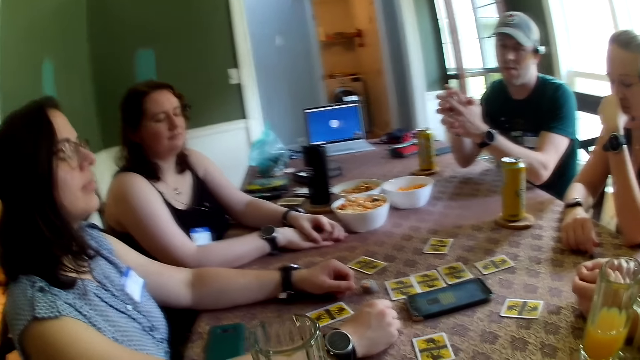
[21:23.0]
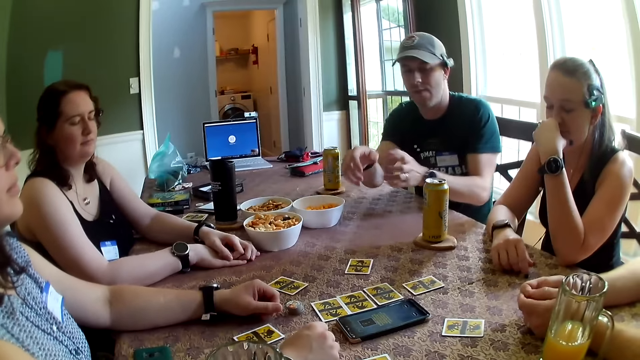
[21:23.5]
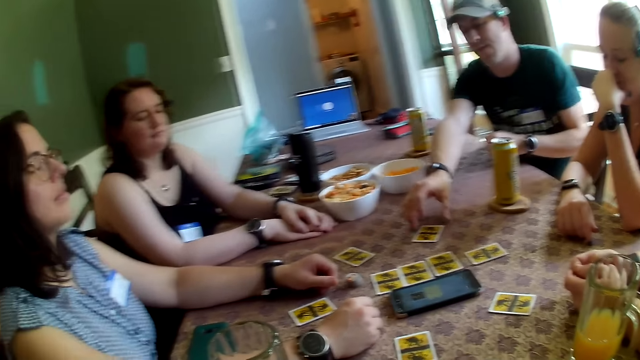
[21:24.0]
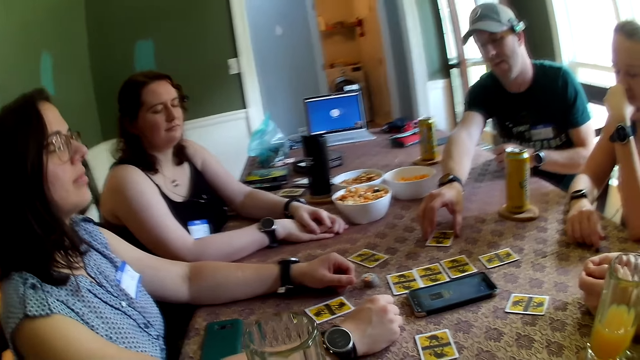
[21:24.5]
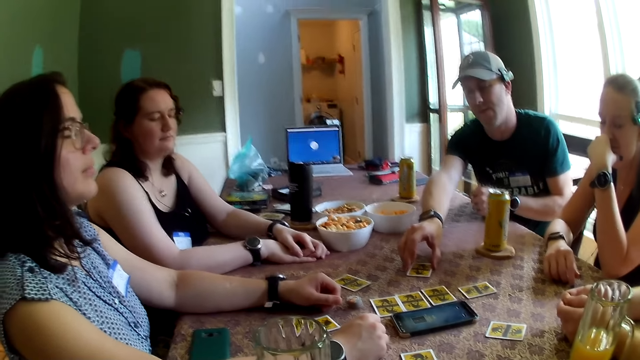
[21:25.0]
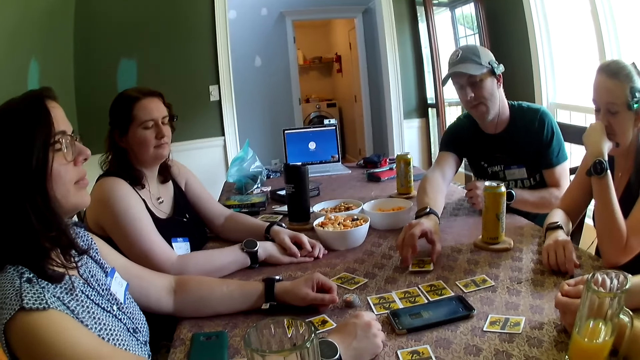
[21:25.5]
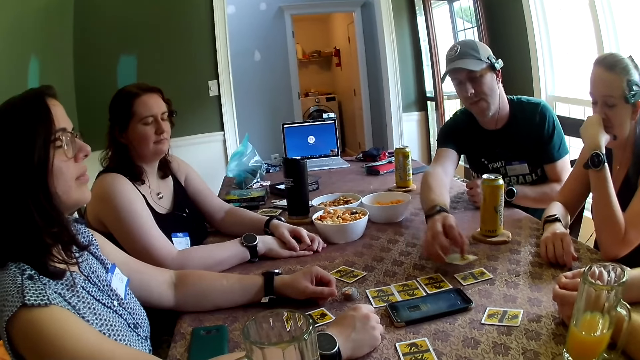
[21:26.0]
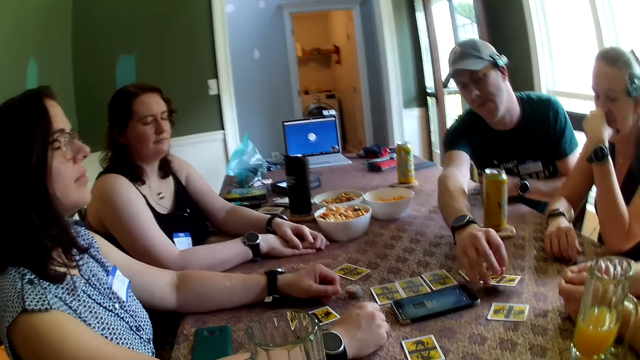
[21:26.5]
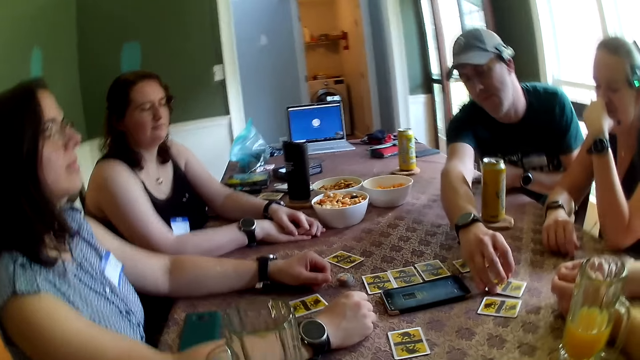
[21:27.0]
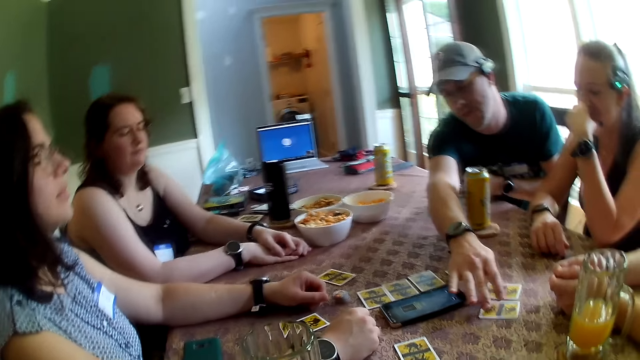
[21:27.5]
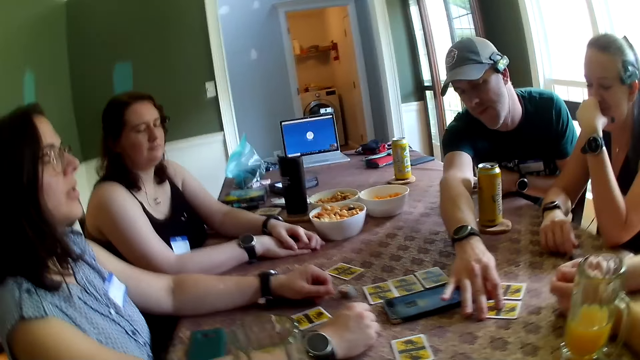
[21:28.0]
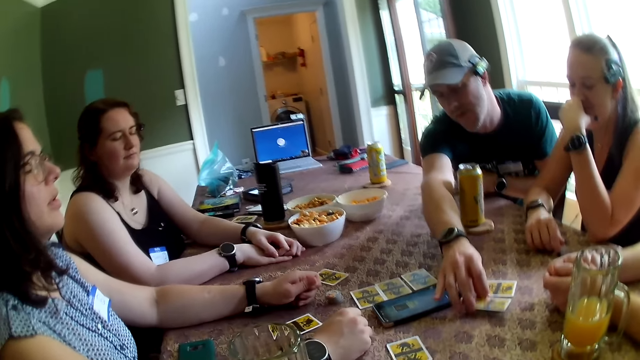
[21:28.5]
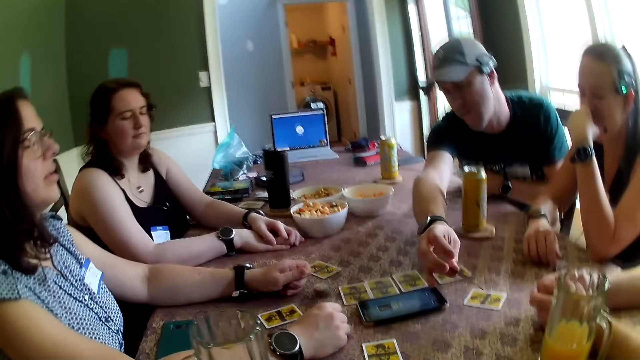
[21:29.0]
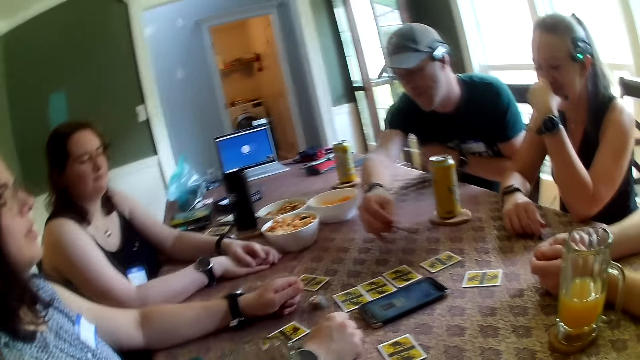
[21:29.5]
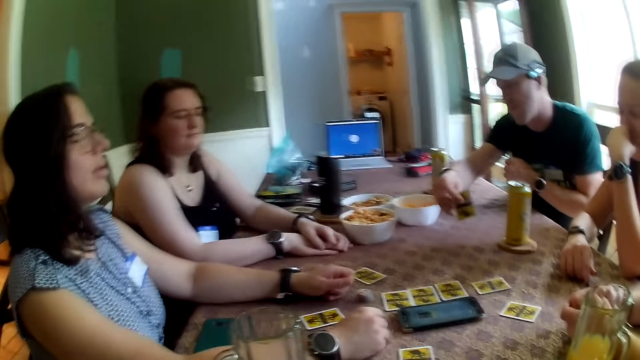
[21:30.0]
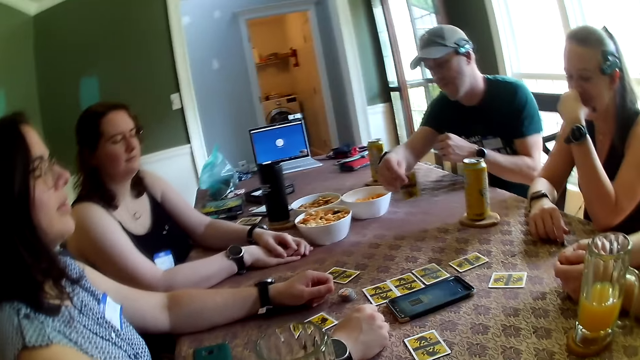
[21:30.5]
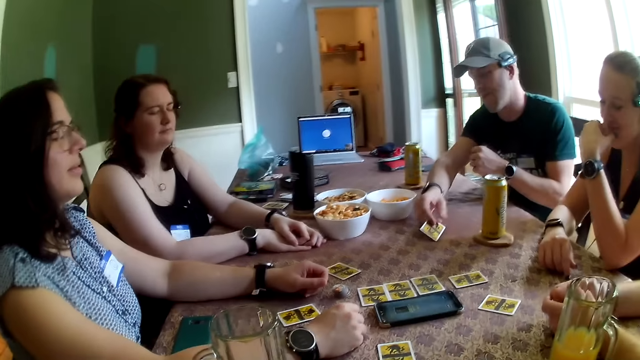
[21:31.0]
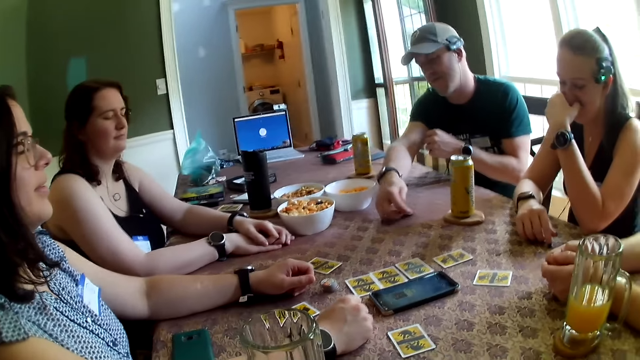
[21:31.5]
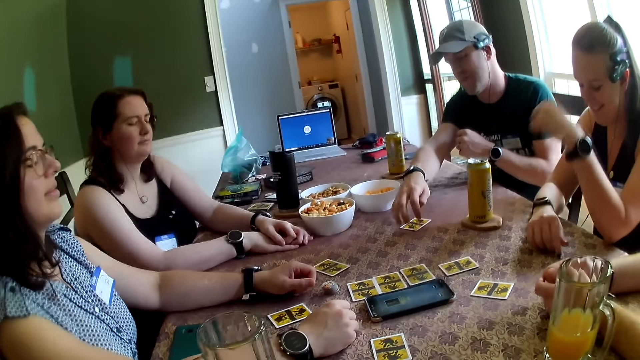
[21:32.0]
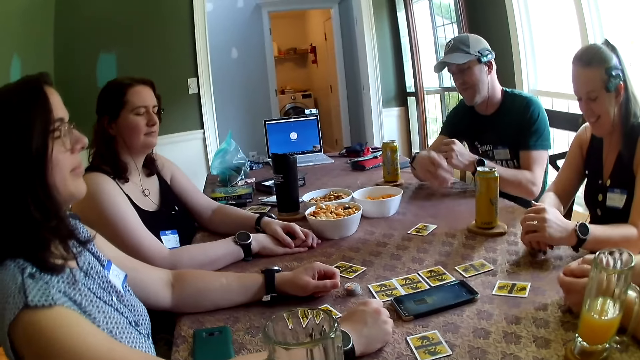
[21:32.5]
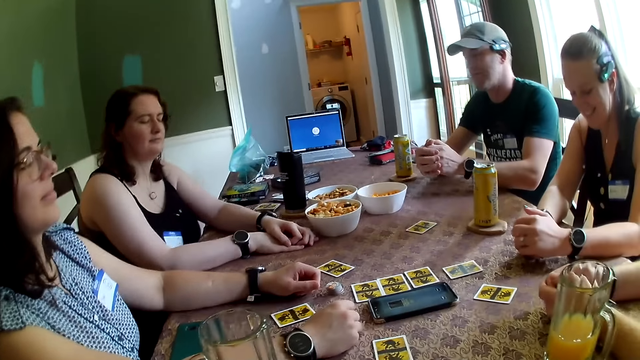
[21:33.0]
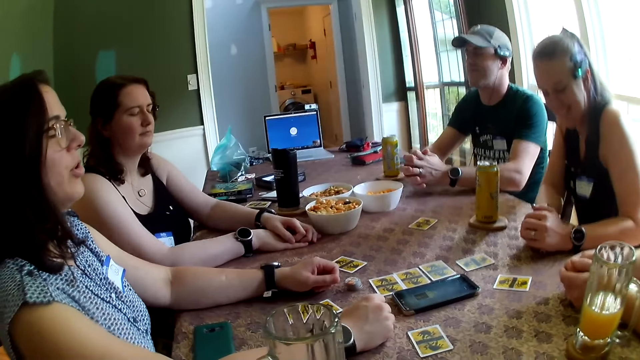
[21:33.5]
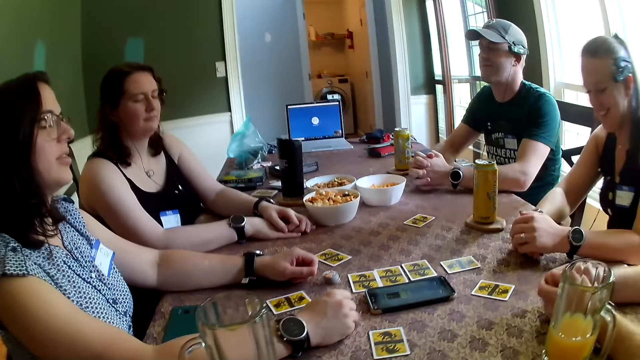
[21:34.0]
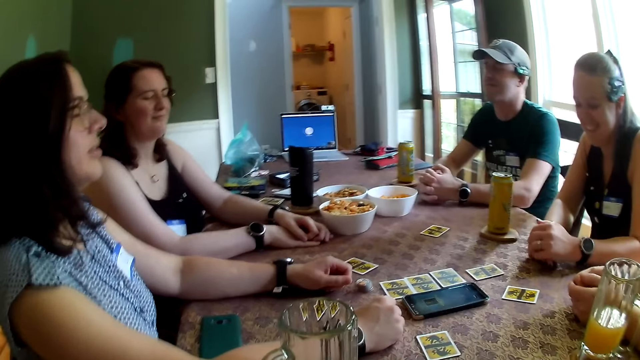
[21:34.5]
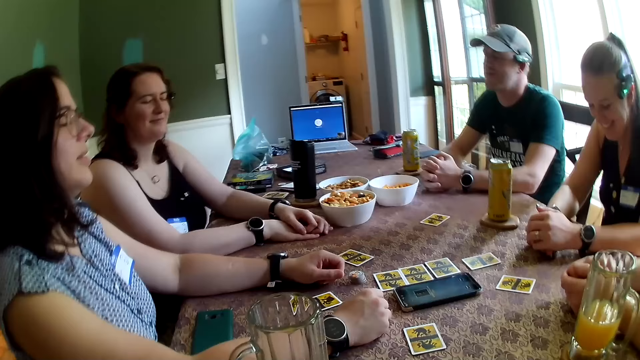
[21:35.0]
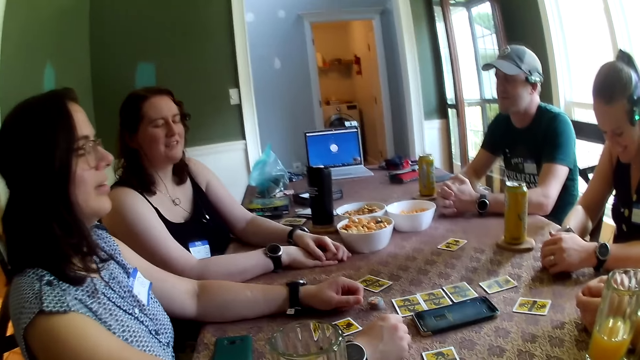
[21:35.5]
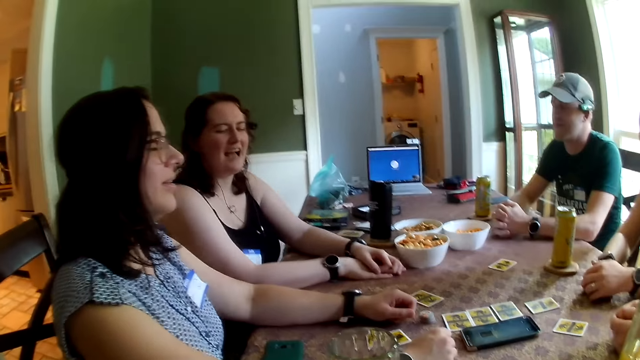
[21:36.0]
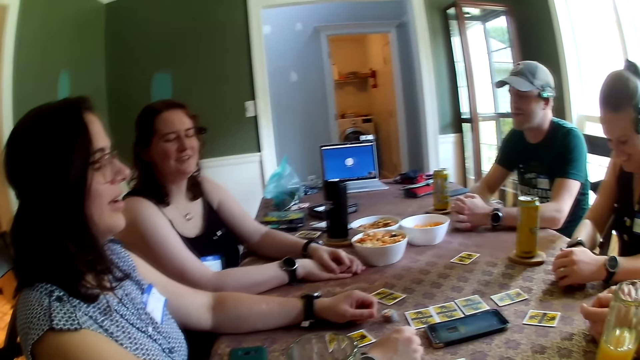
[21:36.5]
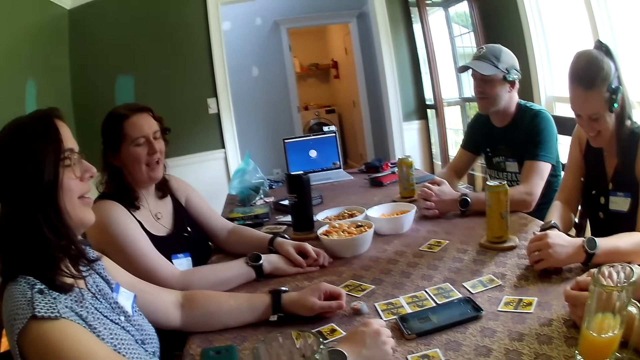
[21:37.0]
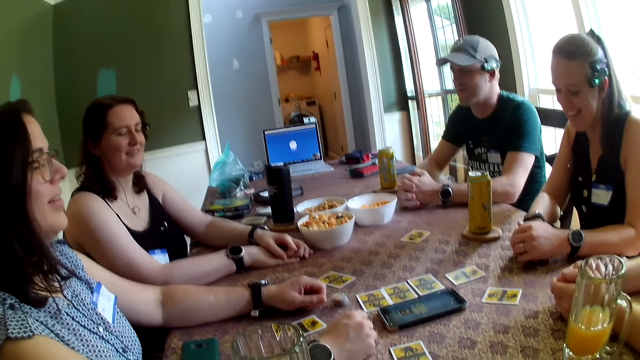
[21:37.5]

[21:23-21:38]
The man moves the card on the table with his right hand. The man takes the card on the table with his right hand. The man looks at the card in his right hand. The man drops the card in his right hand on the table. The woman converses with another woman.

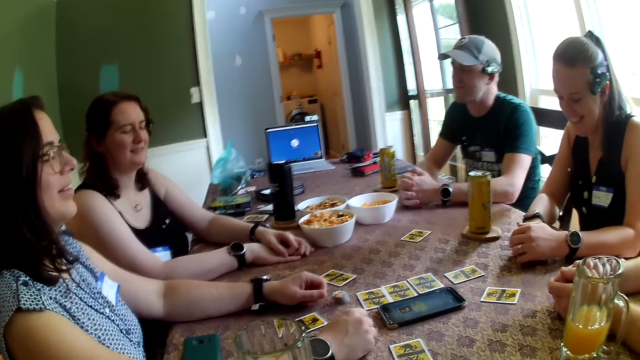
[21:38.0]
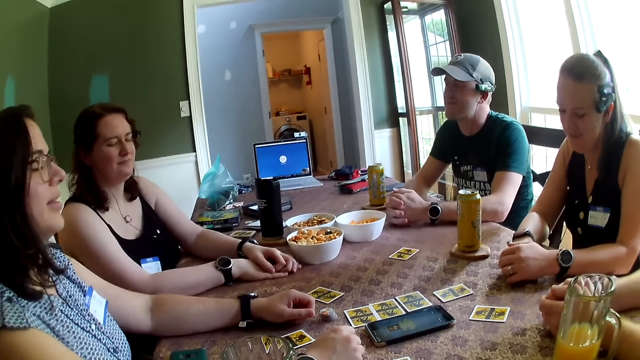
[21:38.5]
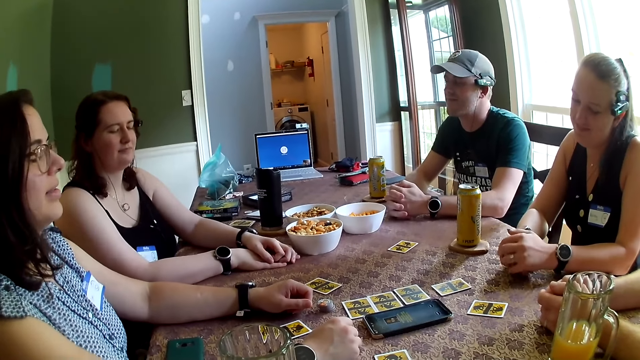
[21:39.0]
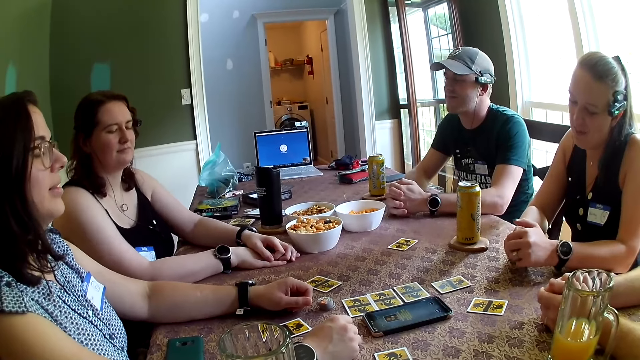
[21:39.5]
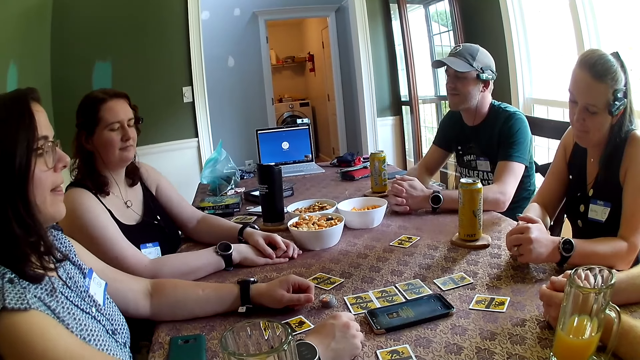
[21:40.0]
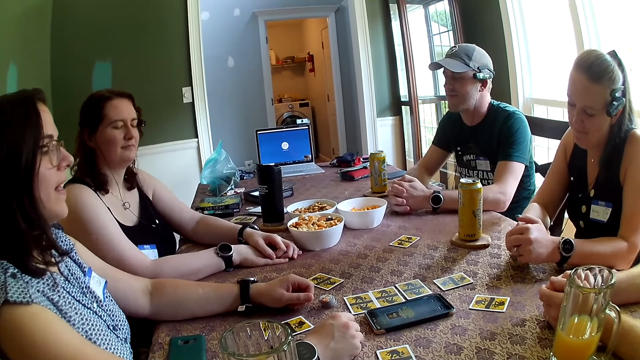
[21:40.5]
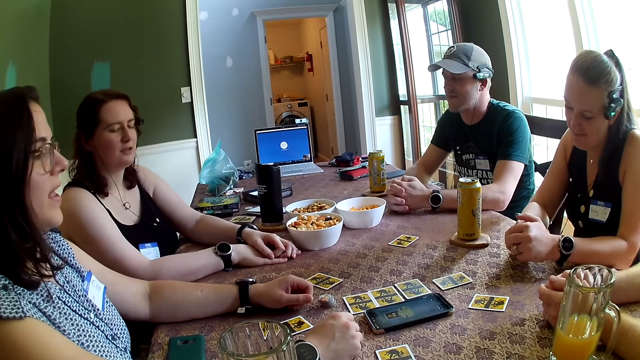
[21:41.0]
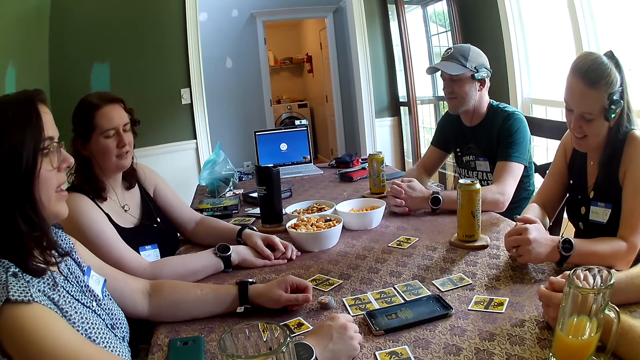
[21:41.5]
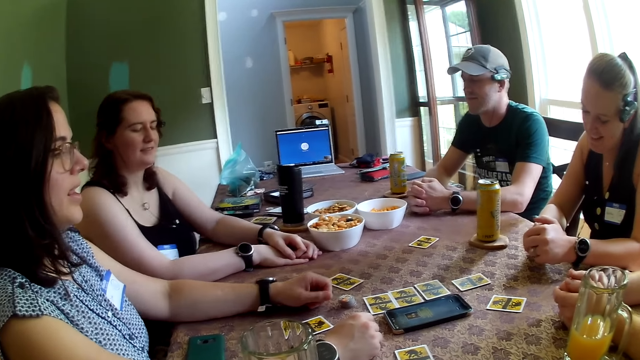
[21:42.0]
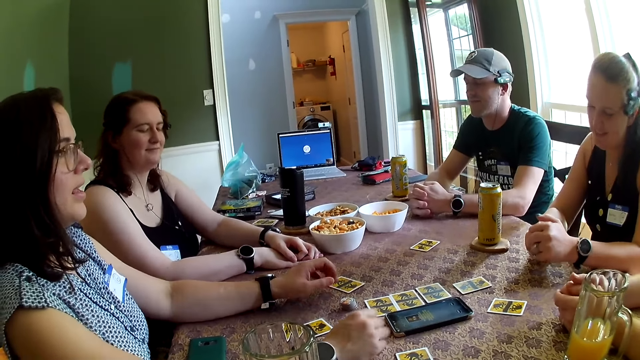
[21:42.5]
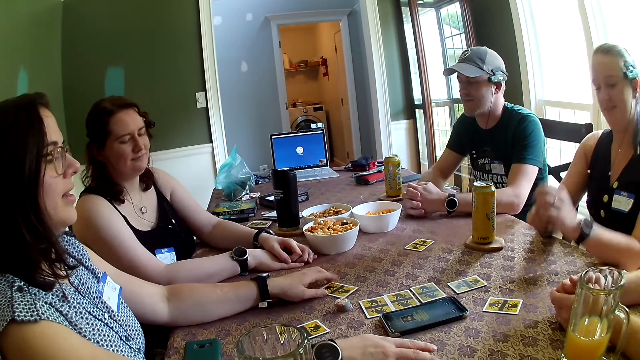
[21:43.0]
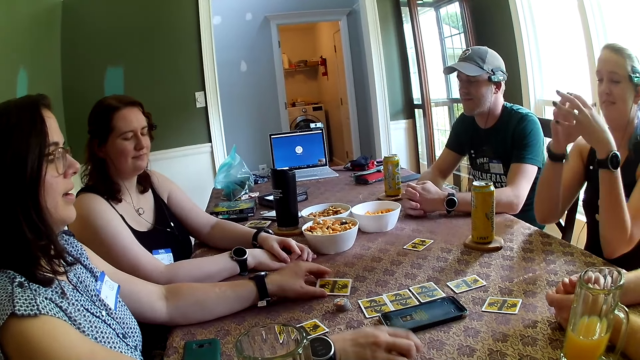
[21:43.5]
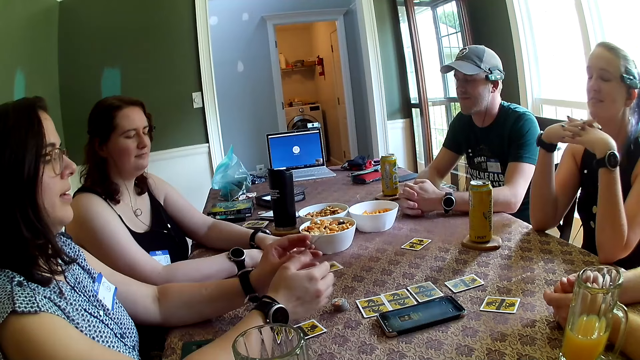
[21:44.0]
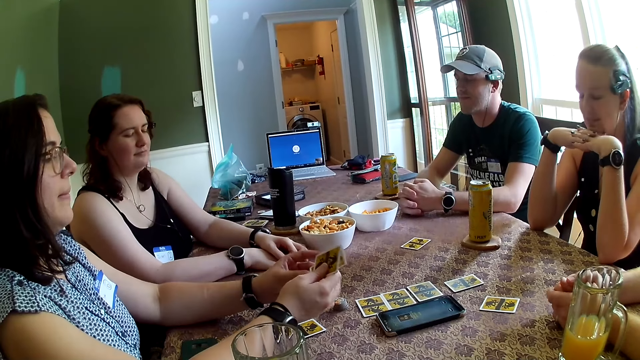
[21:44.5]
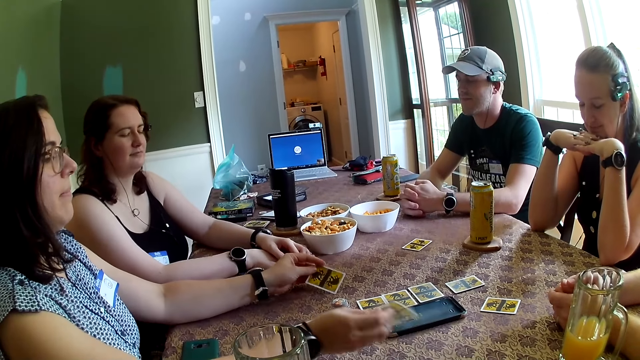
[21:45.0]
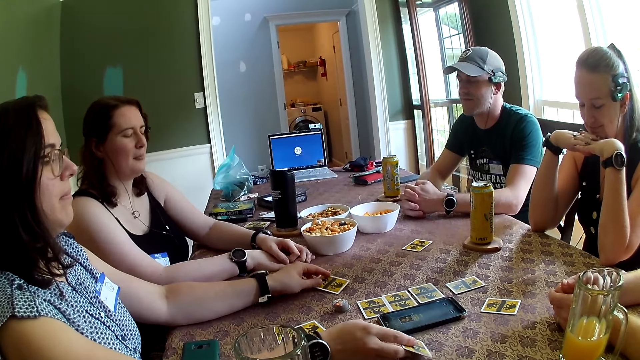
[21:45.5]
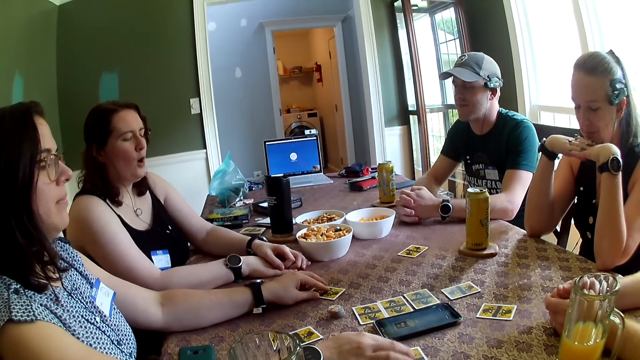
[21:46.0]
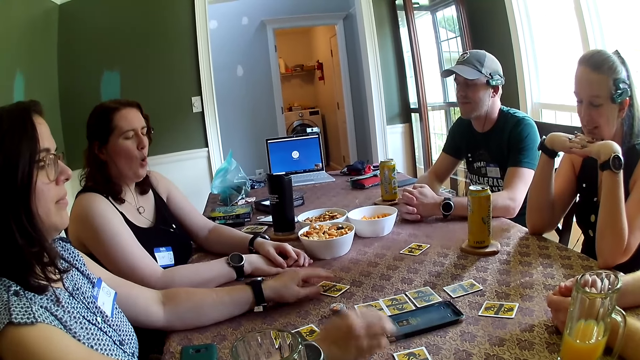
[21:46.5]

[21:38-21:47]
The woman takes the card on the table with her left hand. The woman exchanges the card in her left hand with the card in her right hand. The woman drops the card in her left hand on the table and drops the card in her right hand on the table.
